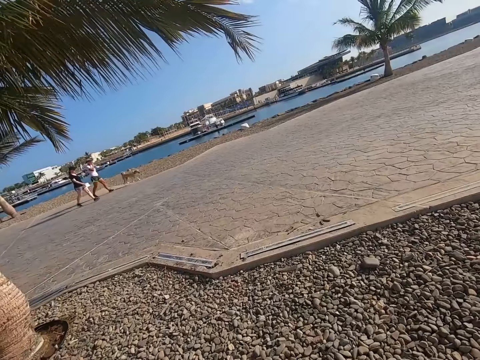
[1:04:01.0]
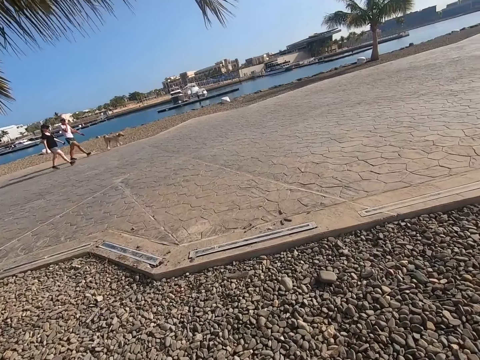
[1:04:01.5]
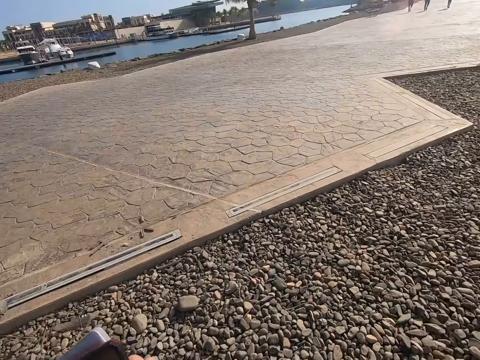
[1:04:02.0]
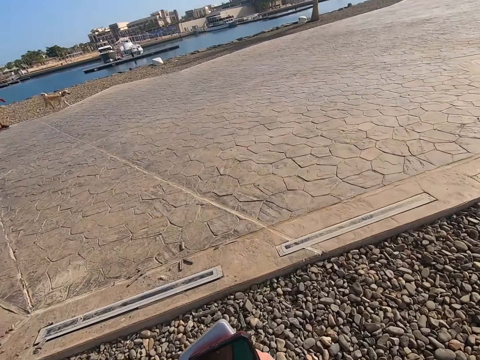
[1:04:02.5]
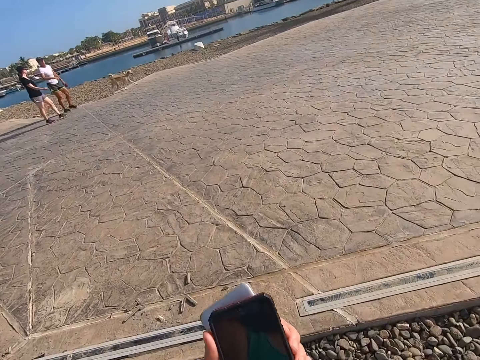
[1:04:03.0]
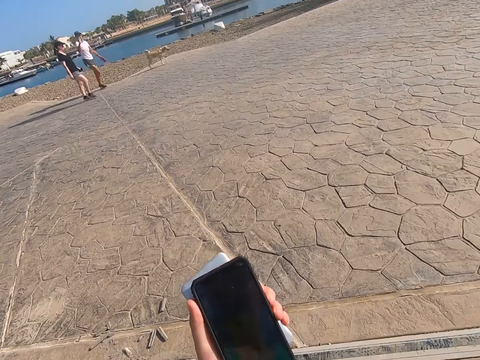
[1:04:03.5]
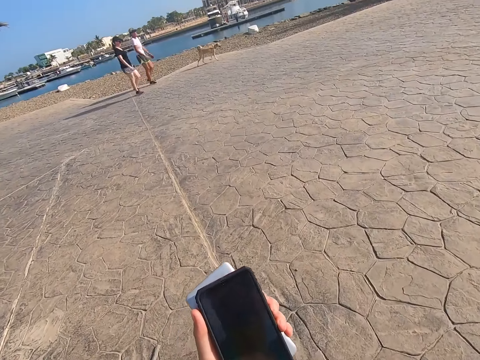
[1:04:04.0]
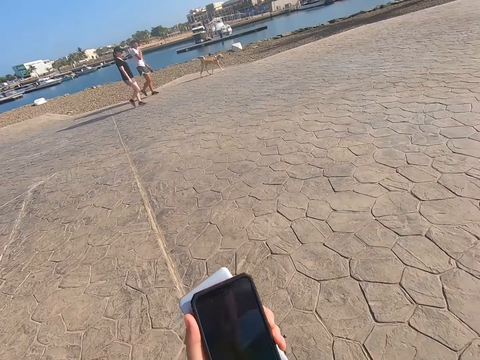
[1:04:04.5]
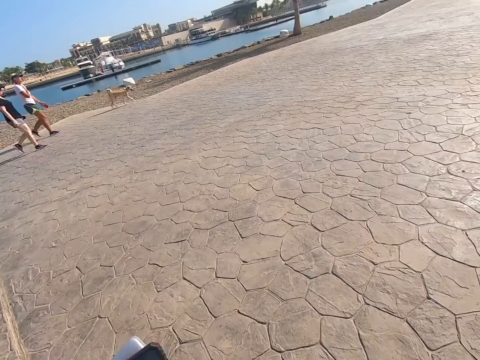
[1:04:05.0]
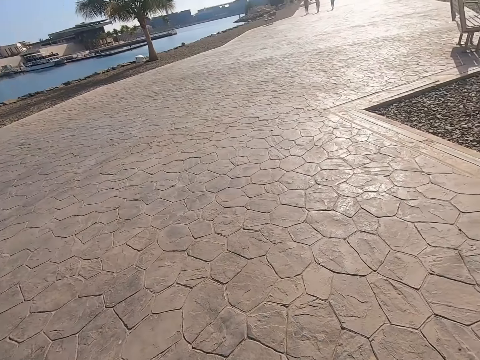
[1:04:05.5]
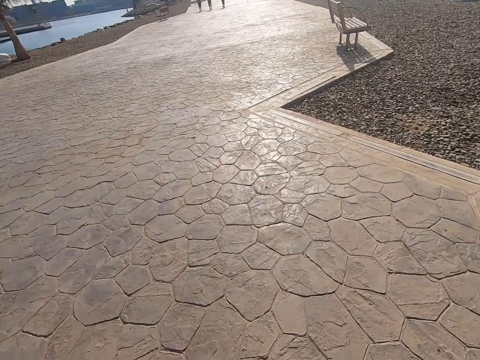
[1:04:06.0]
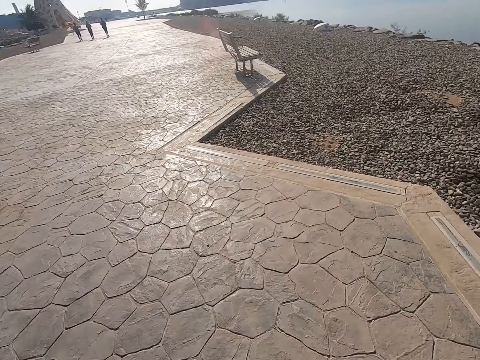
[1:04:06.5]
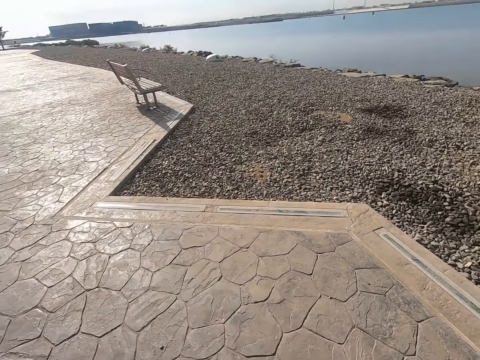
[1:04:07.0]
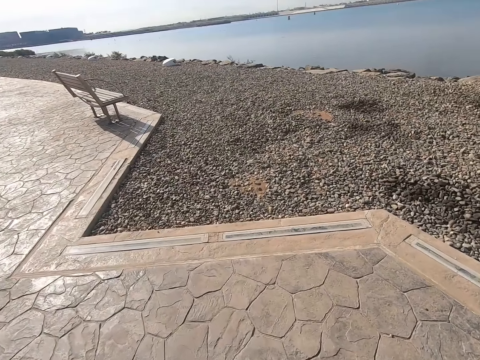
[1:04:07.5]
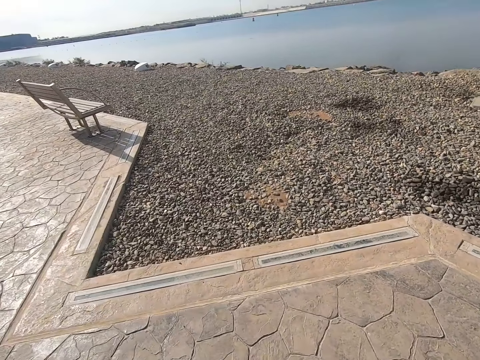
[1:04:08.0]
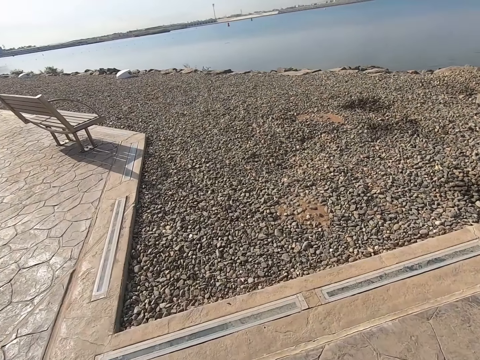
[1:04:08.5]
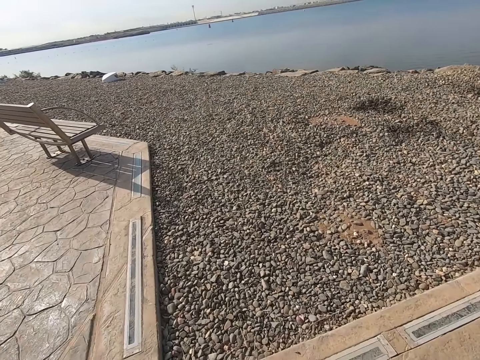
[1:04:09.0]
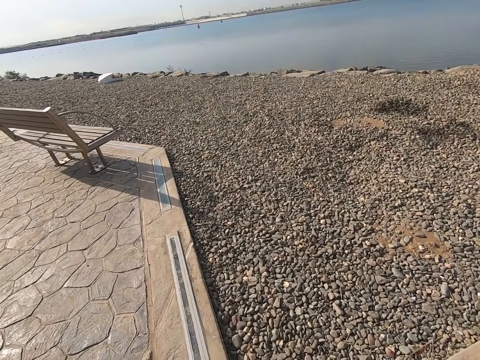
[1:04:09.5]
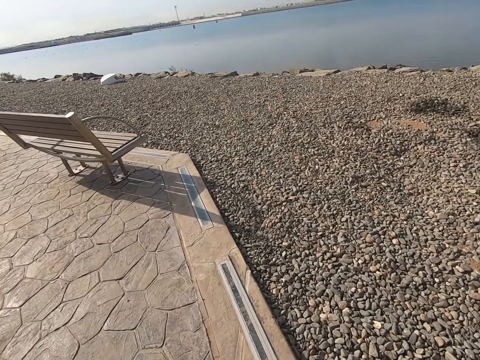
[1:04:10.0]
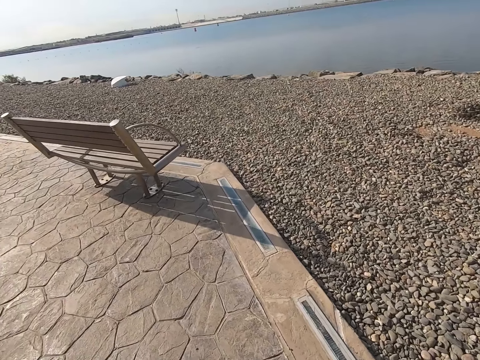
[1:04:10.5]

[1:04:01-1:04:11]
The camera wearer plays the game on the cell phone. A person walks holding a dog. Another person walks down the park. The camera wearer walks on the beach park.

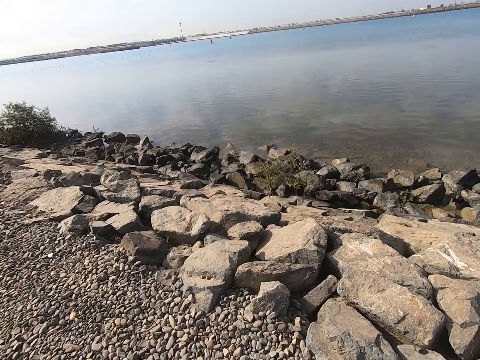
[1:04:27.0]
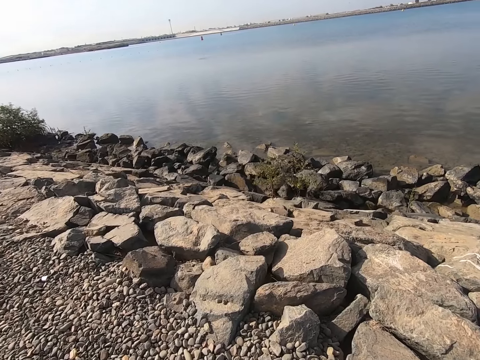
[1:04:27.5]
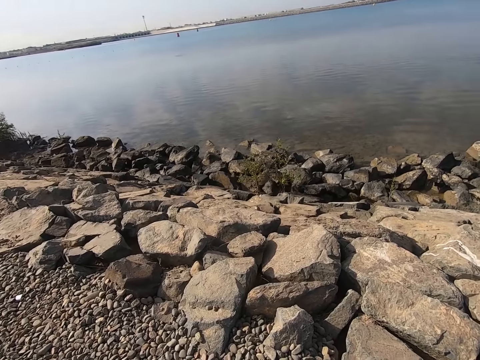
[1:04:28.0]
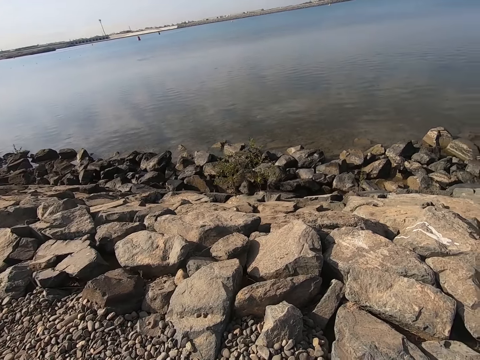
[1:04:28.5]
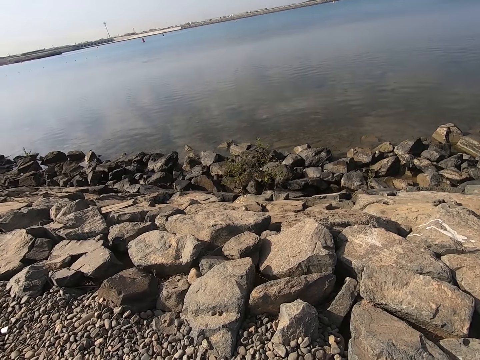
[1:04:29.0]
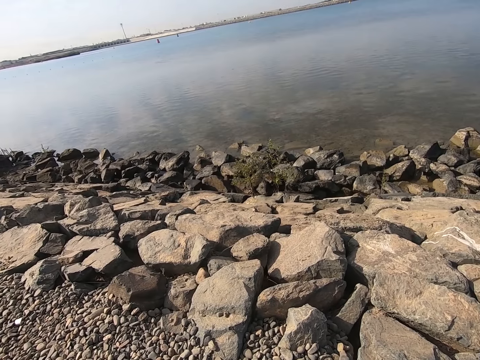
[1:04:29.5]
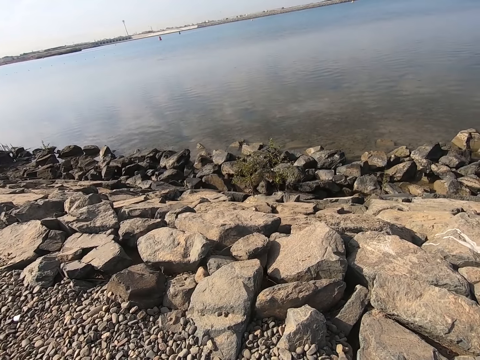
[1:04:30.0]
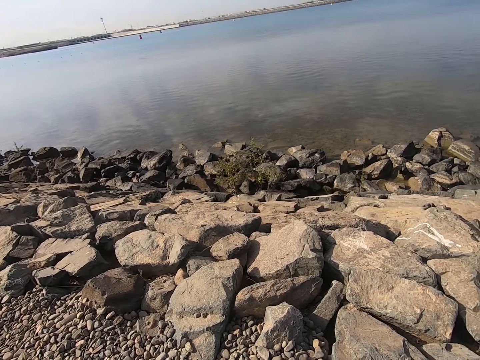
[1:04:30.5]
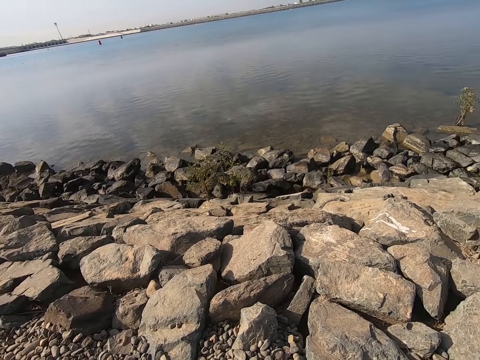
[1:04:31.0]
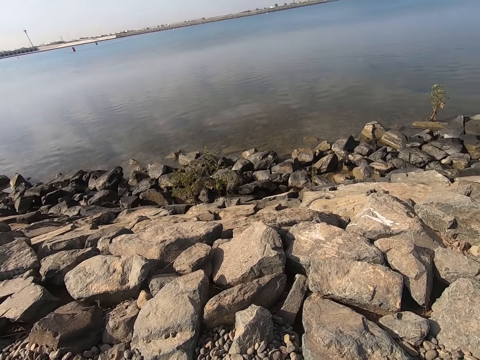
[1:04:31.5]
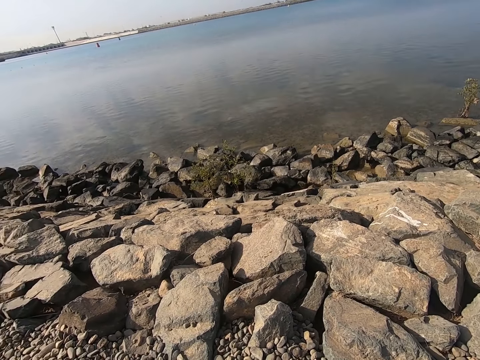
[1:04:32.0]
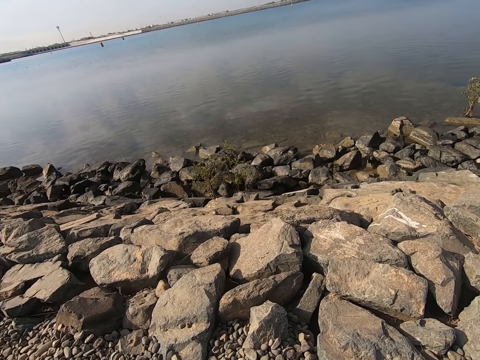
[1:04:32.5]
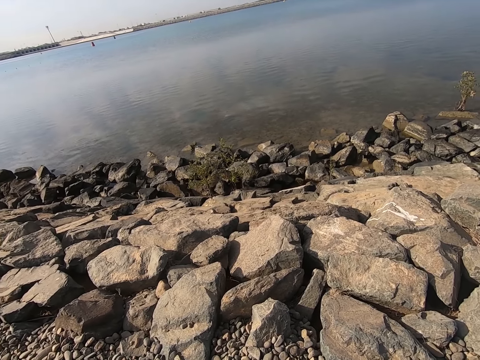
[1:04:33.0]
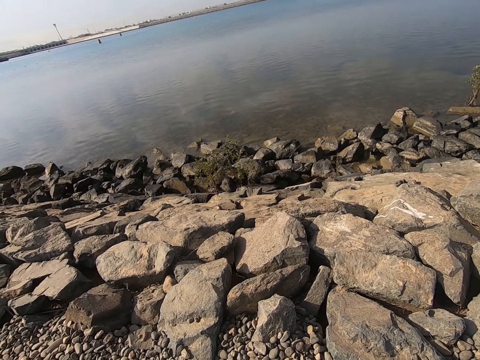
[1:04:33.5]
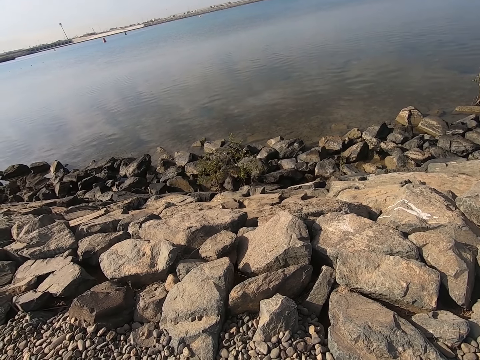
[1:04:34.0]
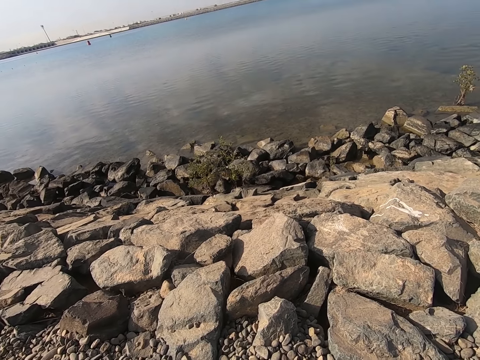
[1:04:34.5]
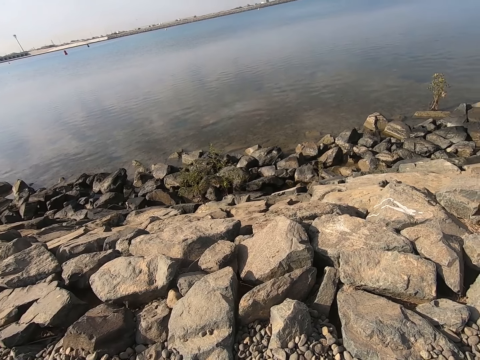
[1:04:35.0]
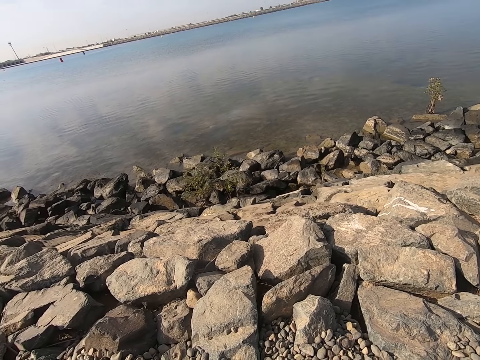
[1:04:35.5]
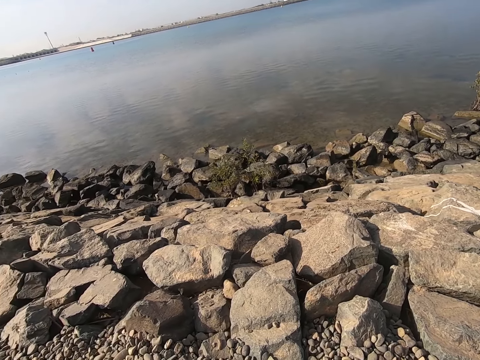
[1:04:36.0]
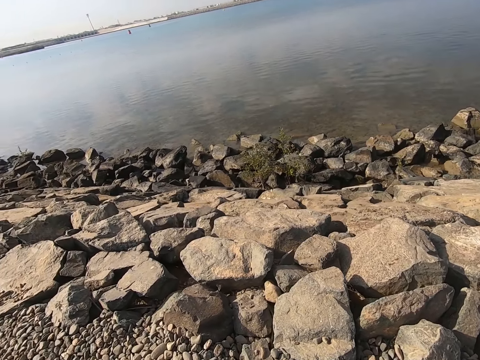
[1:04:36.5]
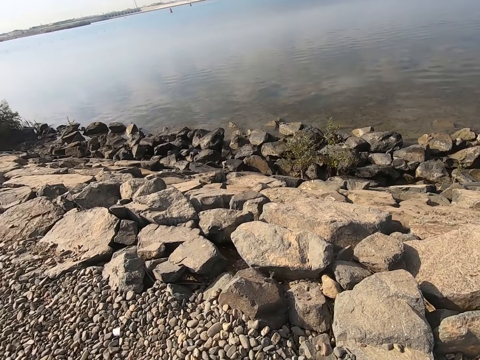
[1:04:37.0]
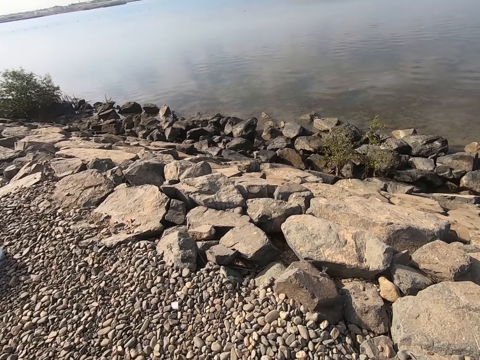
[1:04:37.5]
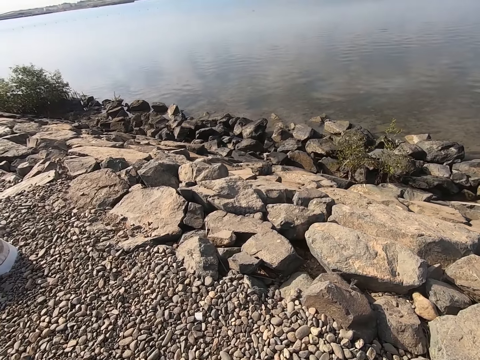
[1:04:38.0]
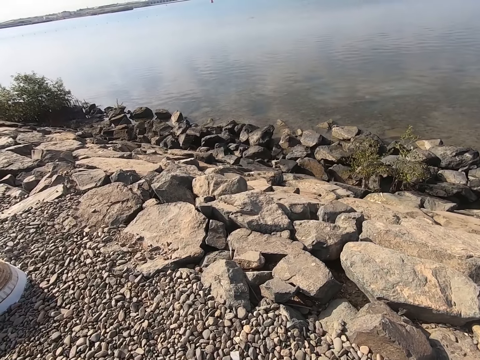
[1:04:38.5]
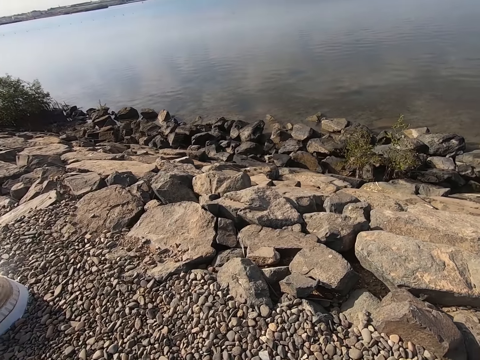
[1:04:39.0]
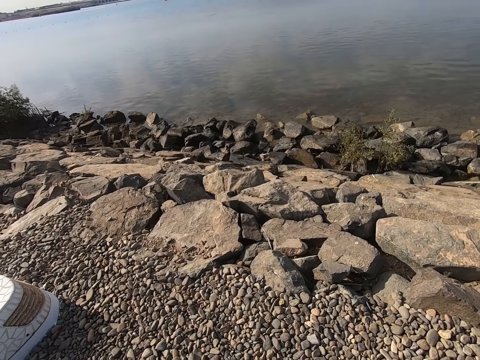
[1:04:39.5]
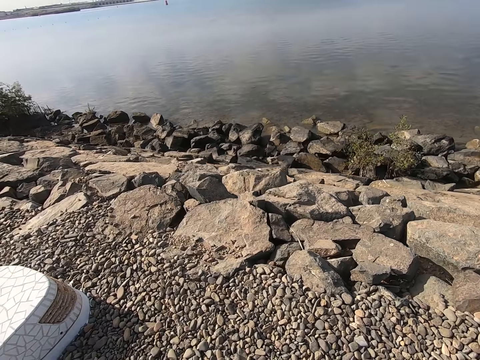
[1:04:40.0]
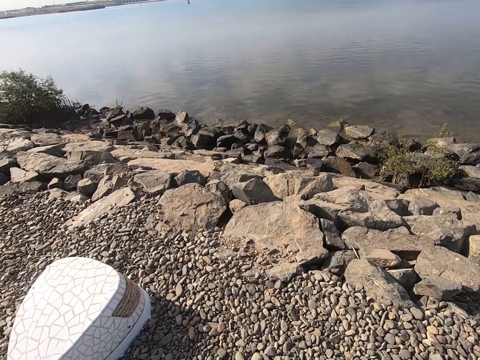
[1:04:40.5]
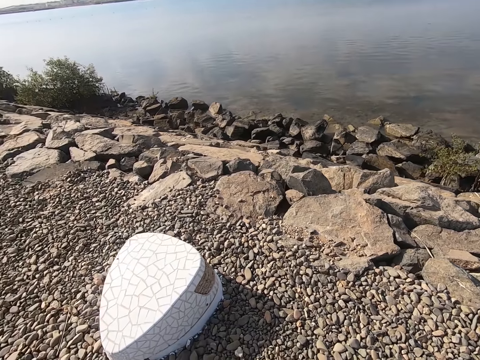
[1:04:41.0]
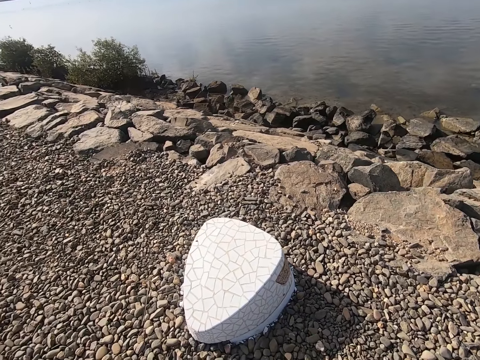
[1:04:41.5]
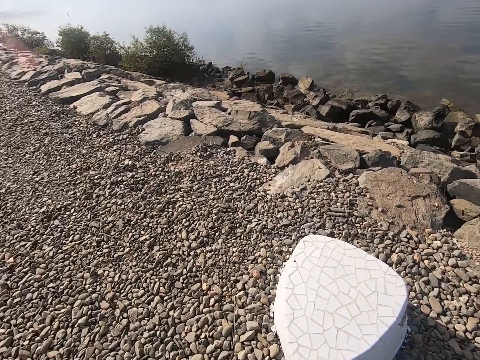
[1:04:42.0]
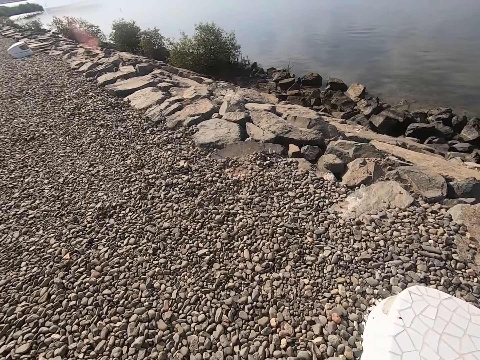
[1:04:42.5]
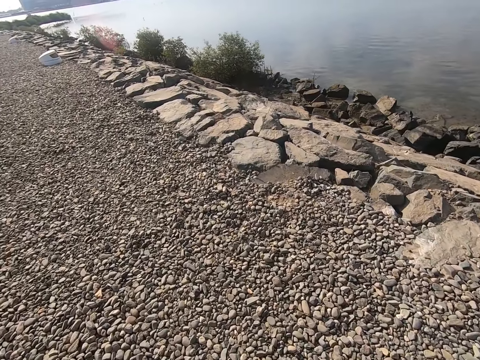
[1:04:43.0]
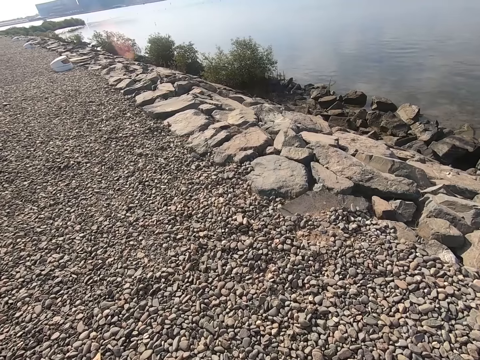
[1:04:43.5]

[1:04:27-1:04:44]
The camera wearer looks around the water body. They walk down a park.
